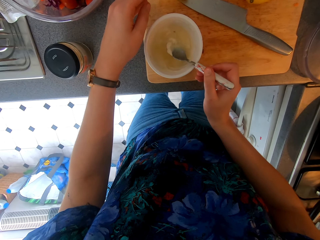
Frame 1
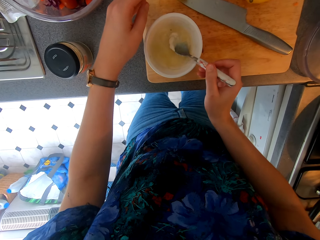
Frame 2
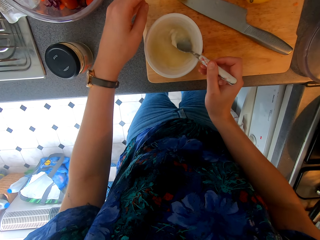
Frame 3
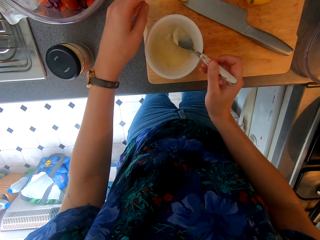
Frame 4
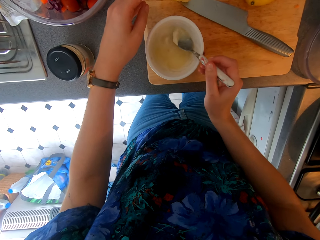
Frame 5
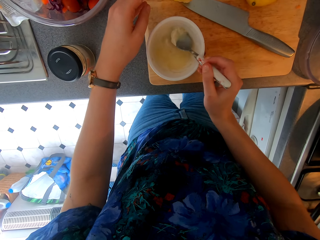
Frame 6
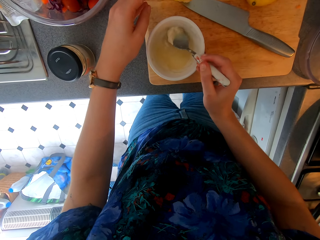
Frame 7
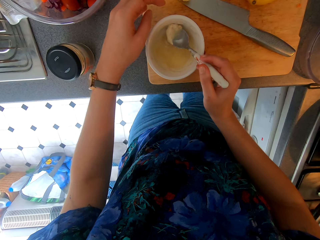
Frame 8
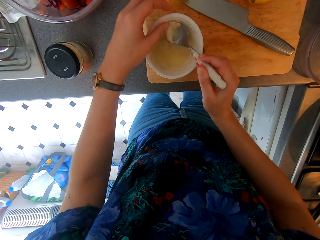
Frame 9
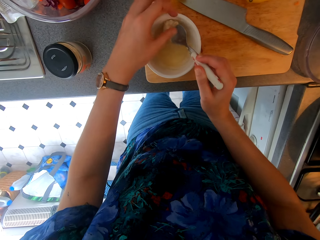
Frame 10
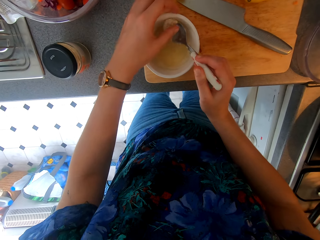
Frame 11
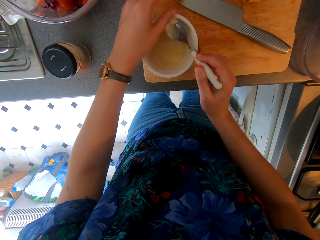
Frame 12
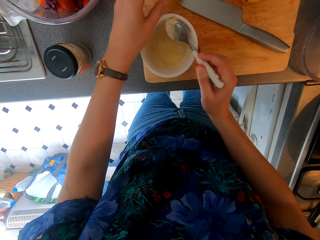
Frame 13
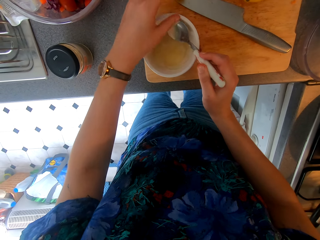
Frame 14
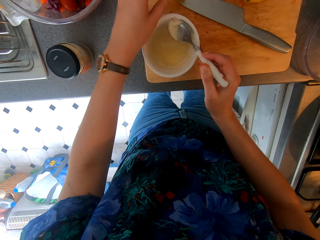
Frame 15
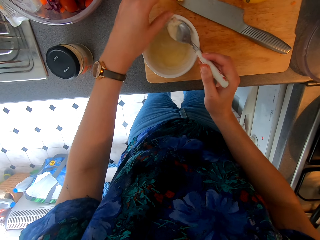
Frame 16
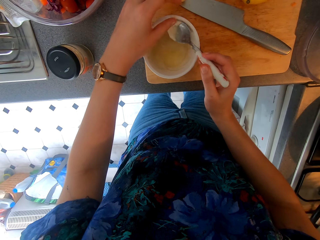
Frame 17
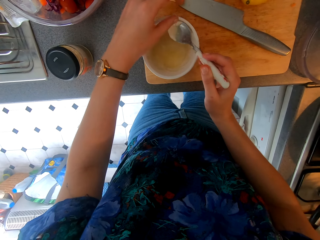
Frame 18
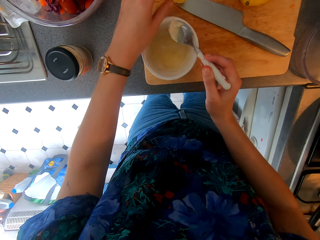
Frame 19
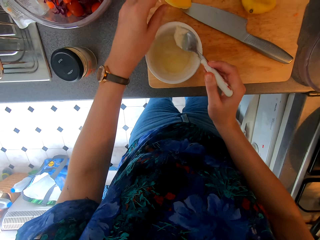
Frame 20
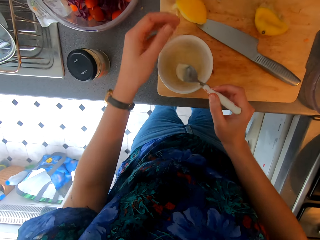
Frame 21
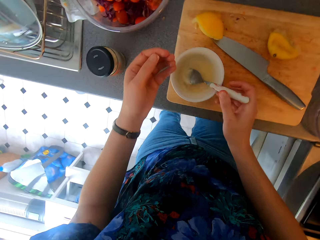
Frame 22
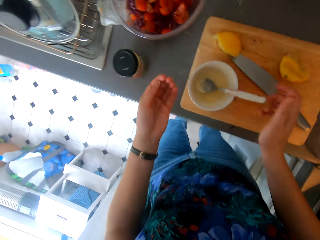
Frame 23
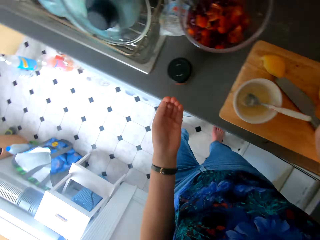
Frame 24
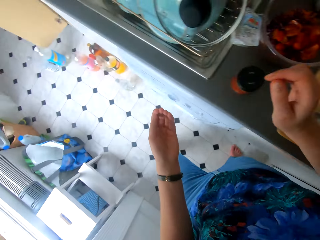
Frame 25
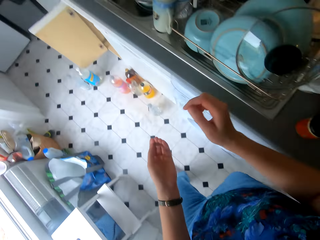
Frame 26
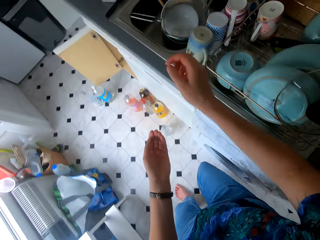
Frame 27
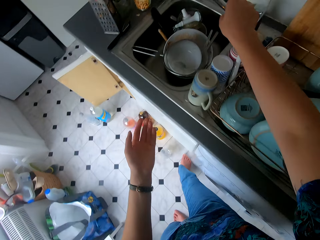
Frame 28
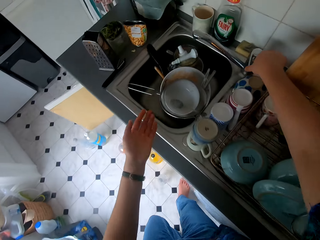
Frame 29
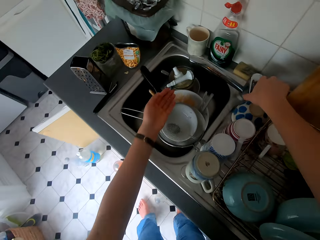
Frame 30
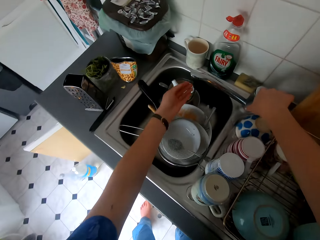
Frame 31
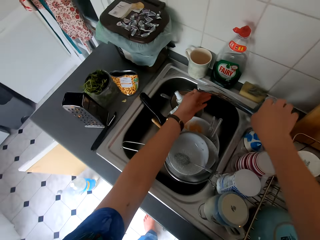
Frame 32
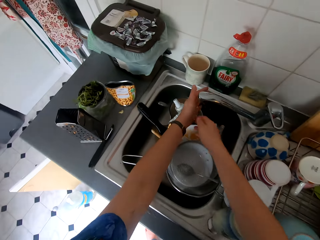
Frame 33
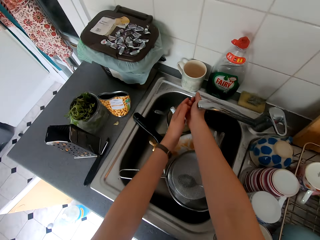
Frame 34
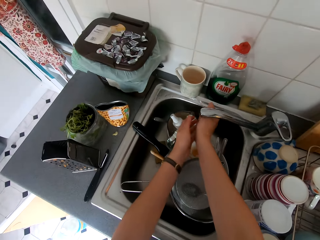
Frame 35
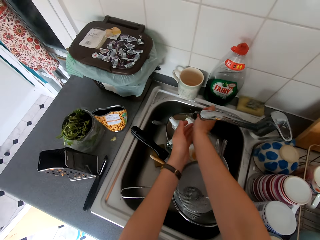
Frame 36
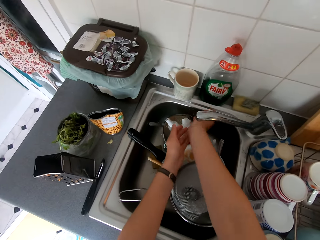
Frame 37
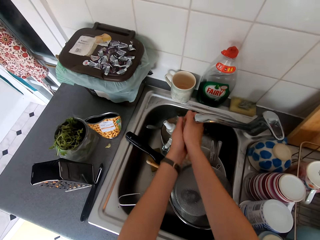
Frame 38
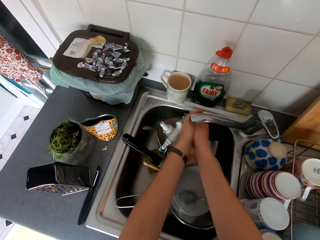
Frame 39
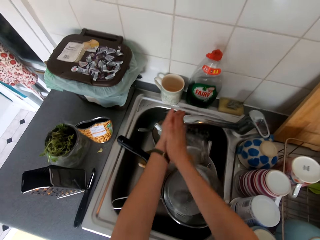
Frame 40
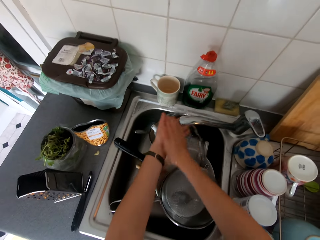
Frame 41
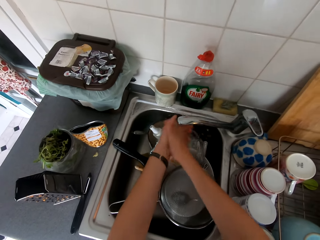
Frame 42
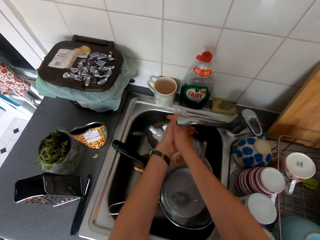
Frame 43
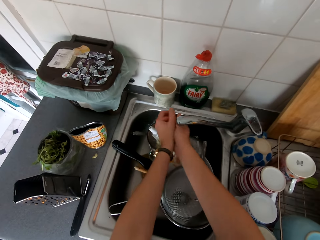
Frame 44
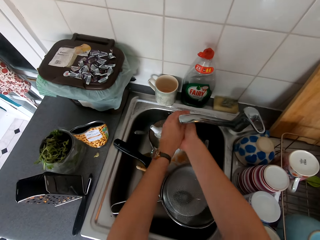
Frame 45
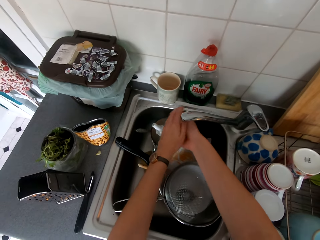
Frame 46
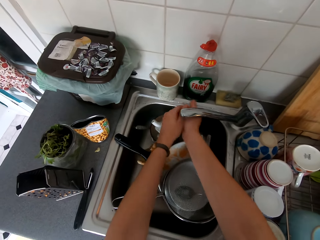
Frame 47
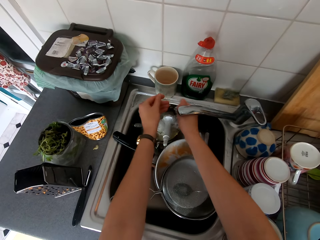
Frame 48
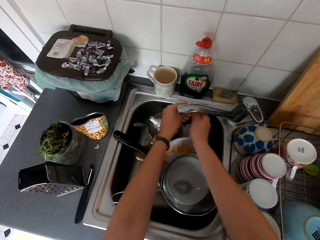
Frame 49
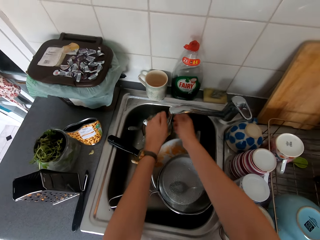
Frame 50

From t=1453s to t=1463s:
The camera wearer removes a seed from the mixture. They place the spoon down. They walk around. They open the water tap. They rinse off the hands with water.

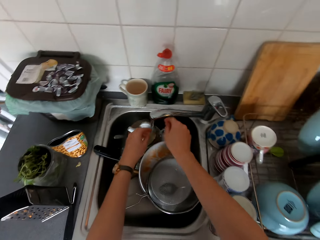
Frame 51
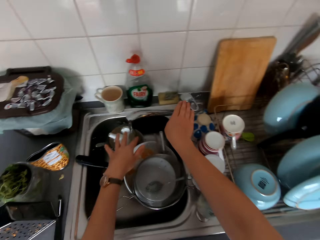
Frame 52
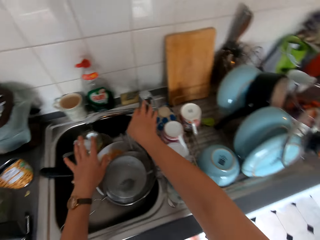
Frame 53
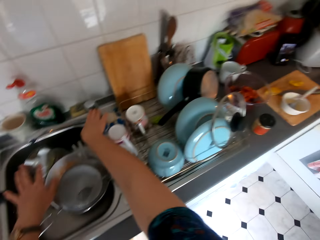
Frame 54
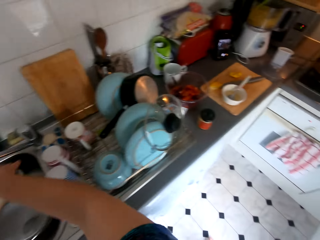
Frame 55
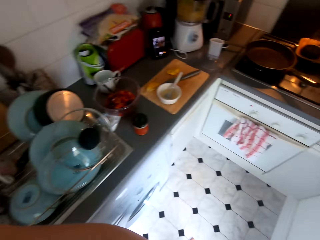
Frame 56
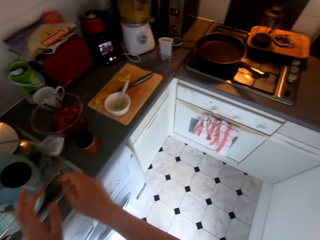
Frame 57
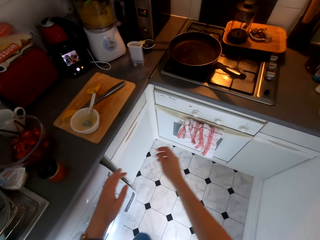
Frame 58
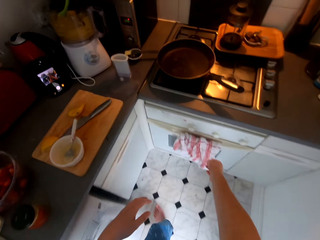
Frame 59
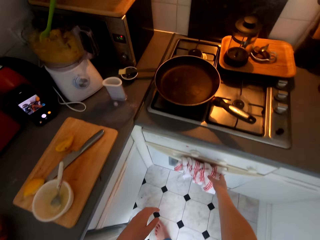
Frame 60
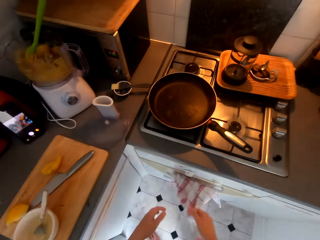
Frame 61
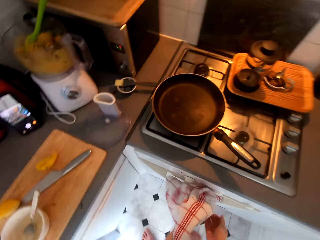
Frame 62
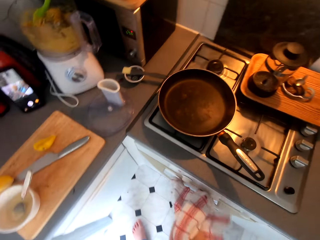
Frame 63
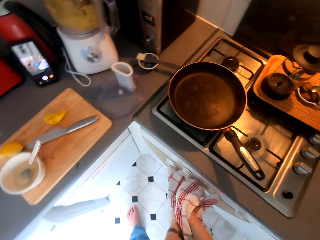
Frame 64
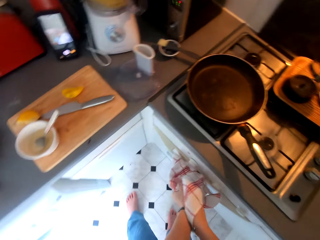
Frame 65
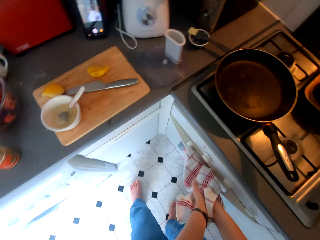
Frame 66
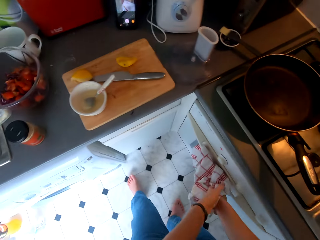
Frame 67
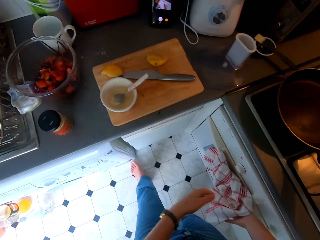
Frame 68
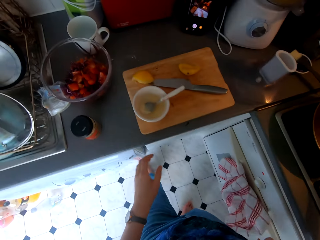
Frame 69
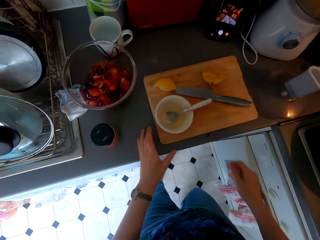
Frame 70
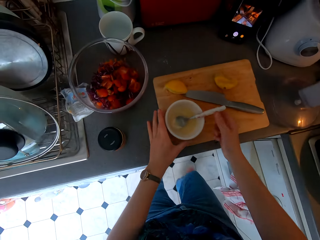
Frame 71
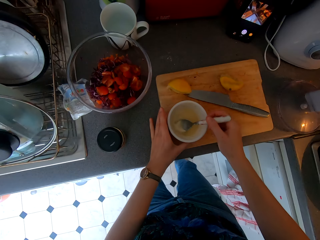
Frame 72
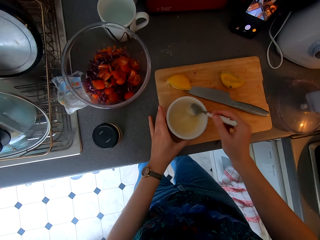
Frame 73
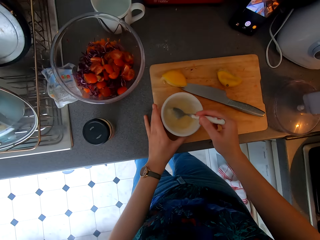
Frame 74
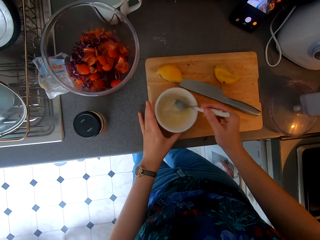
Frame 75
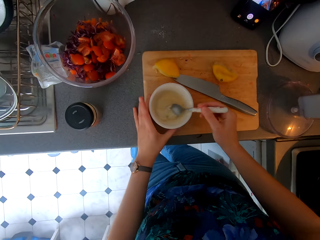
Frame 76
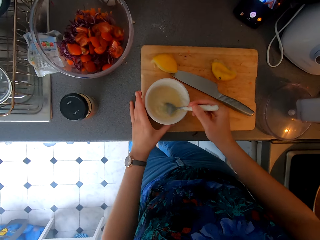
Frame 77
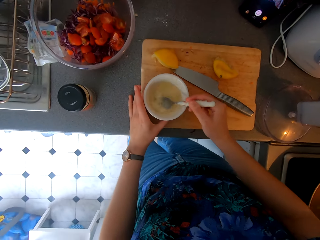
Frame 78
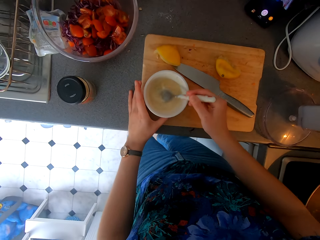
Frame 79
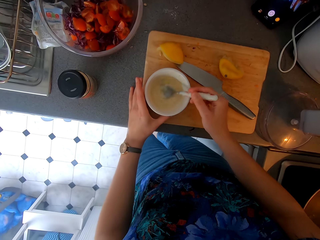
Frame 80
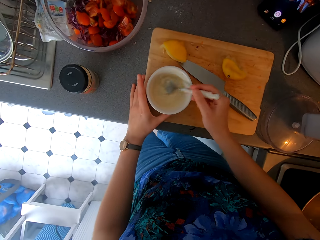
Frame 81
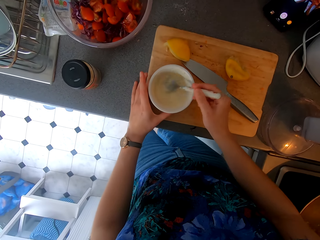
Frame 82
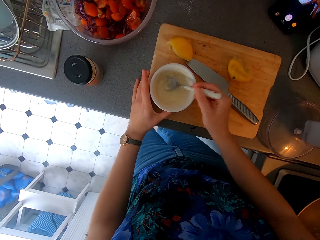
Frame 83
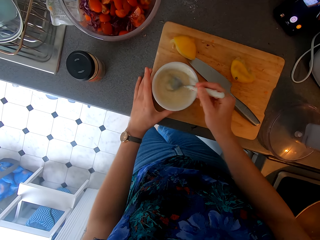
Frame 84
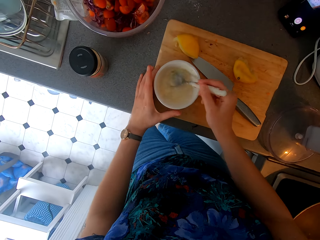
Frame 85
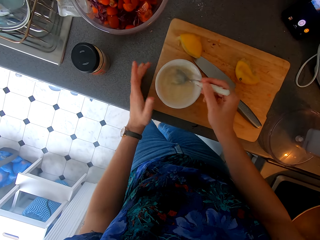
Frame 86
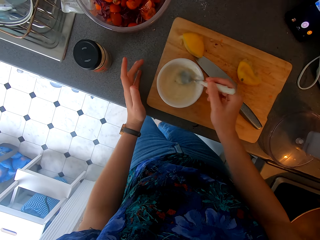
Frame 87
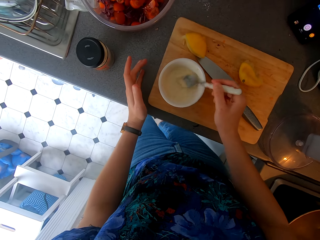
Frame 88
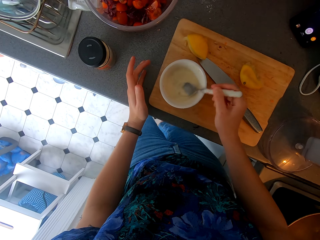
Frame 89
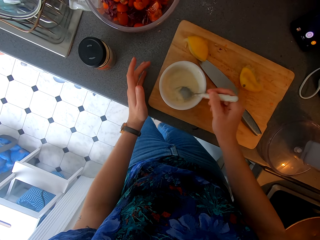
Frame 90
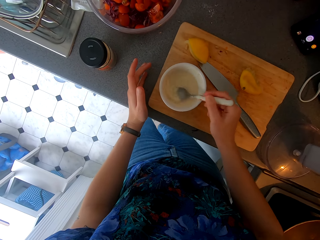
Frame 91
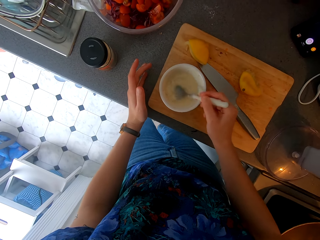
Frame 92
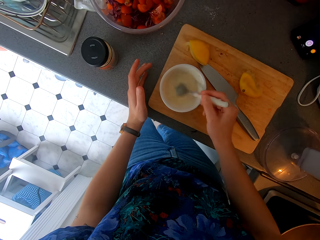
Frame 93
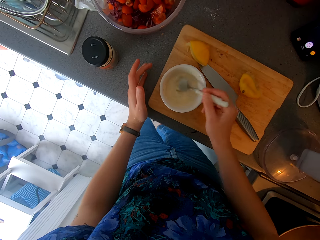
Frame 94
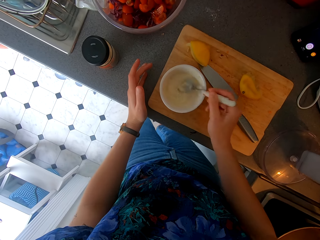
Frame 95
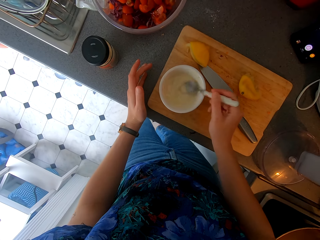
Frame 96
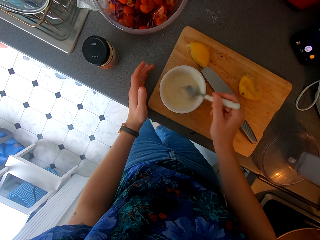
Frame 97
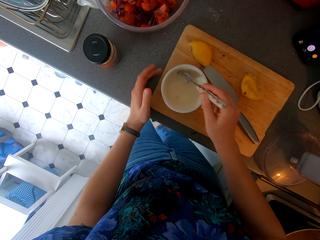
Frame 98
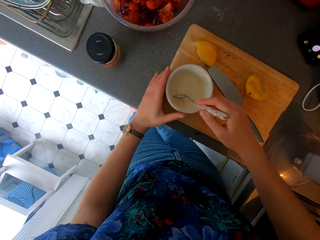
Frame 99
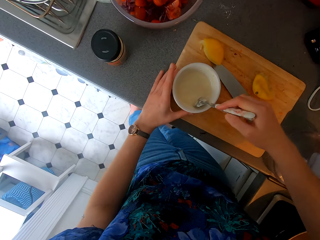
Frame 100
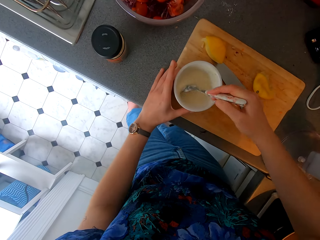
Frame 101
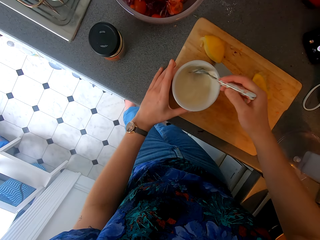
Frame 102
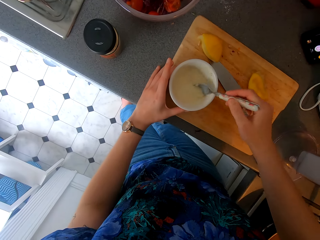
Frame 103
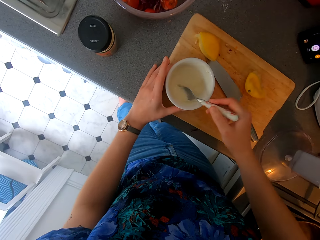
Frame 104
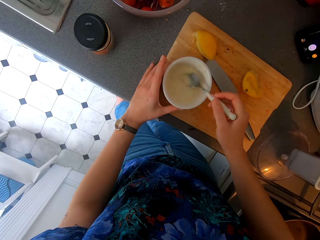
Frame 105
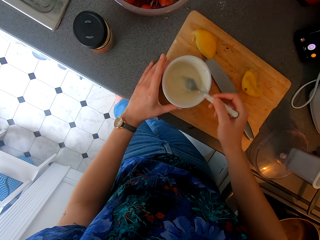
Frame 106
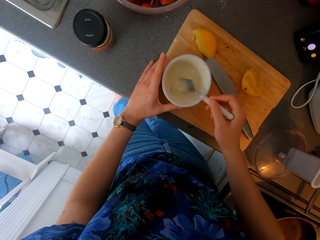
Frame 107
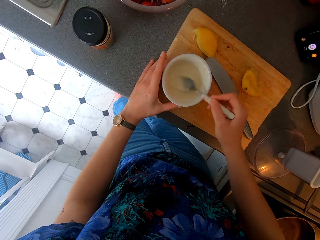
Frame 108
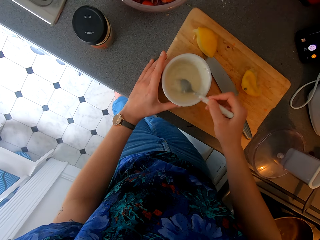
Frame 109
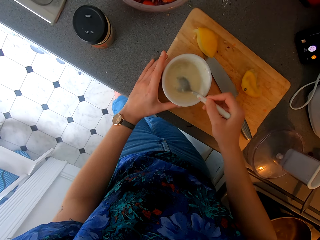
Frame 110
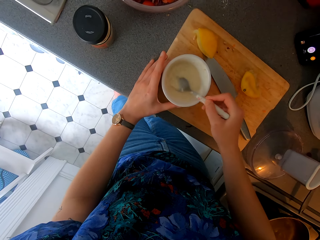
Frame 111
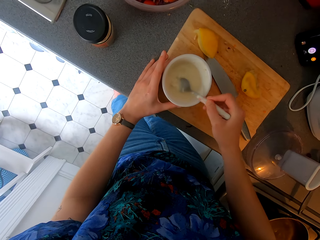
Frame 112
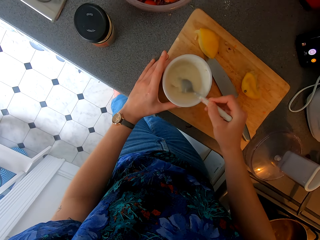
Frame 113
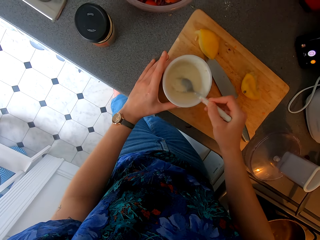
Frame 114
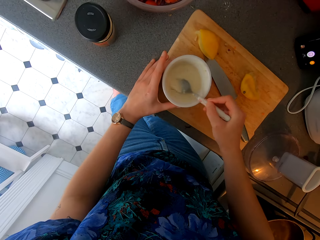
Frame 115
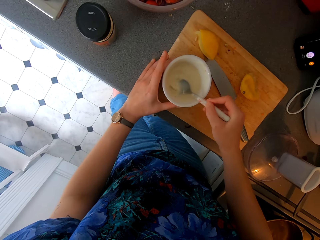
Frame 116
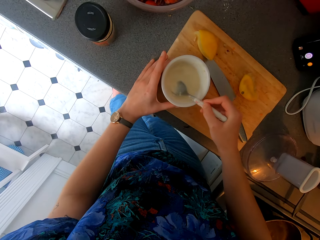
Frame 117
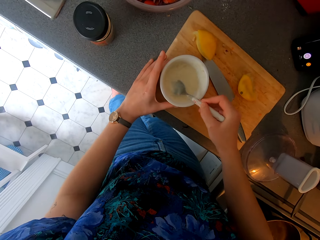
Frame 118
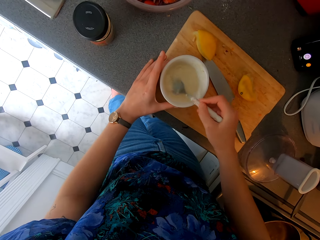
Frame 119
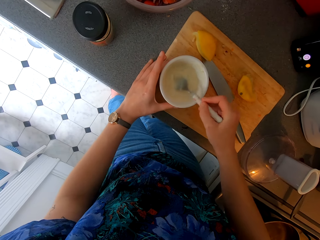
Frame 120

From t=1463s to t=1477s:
The camera wearer turns off the water tap. They walk around. They wipe the hands with the kitchen towel. They hold the spoon and hold the bowl. They mix the lemon in the bowl with the spoon. They hold the bowl again. They stir something with the spoon. They hold the bowl and stir something with the spoon.
